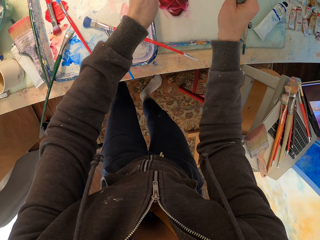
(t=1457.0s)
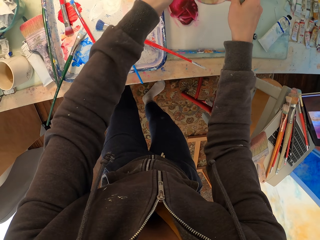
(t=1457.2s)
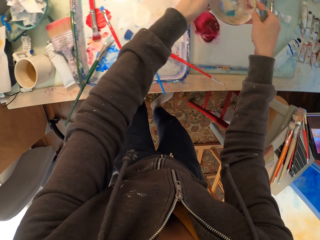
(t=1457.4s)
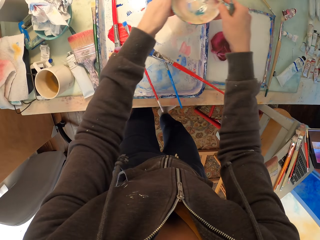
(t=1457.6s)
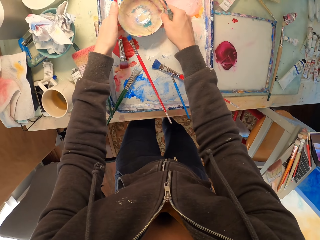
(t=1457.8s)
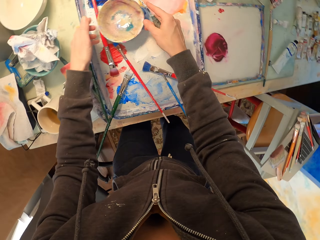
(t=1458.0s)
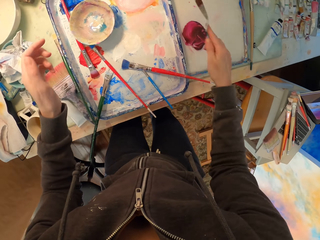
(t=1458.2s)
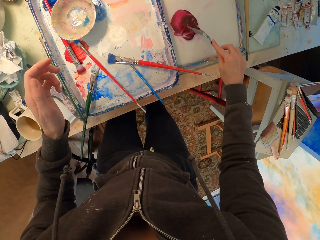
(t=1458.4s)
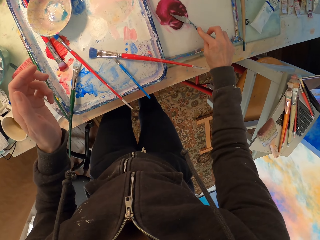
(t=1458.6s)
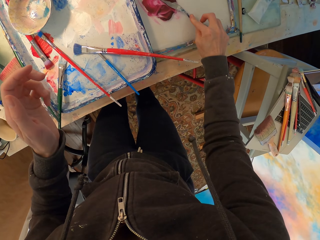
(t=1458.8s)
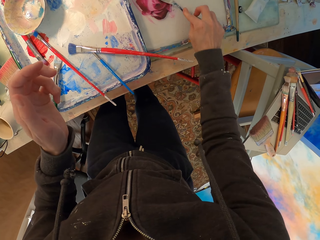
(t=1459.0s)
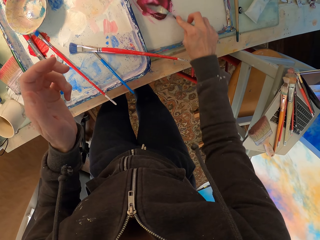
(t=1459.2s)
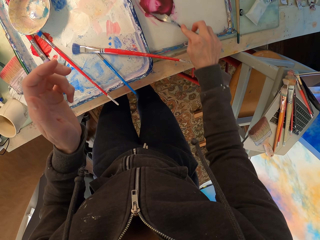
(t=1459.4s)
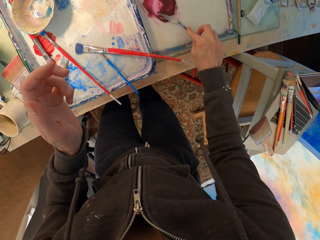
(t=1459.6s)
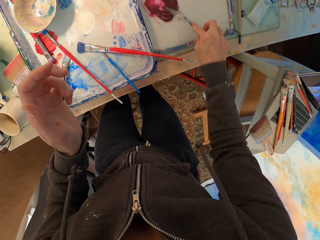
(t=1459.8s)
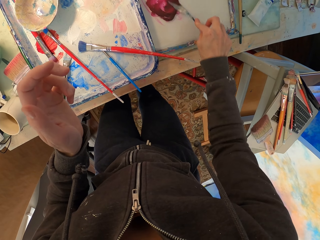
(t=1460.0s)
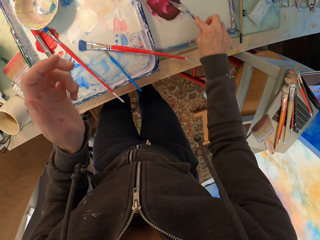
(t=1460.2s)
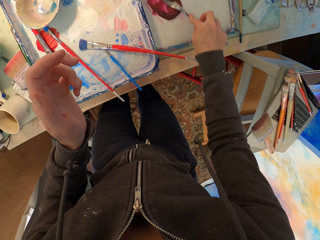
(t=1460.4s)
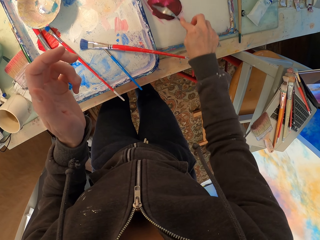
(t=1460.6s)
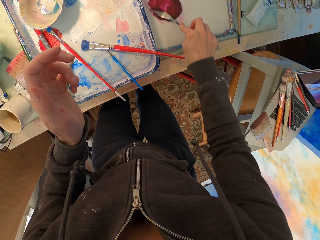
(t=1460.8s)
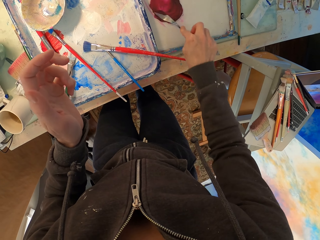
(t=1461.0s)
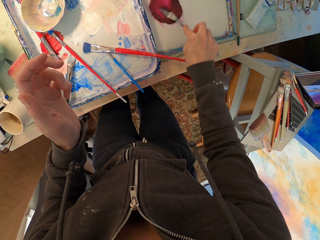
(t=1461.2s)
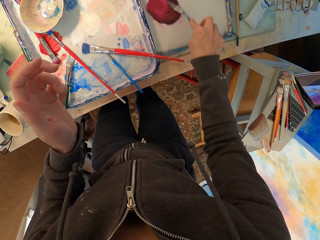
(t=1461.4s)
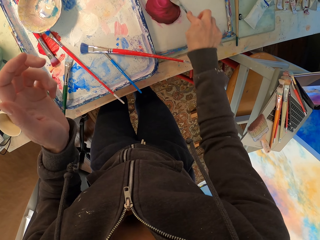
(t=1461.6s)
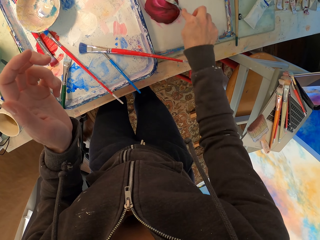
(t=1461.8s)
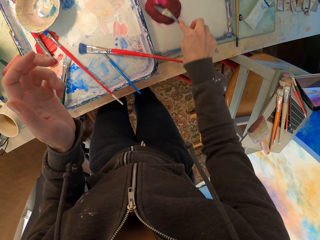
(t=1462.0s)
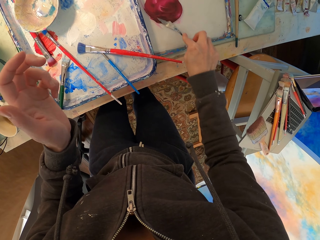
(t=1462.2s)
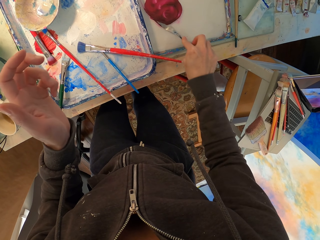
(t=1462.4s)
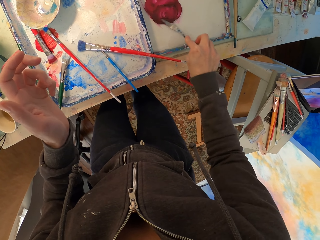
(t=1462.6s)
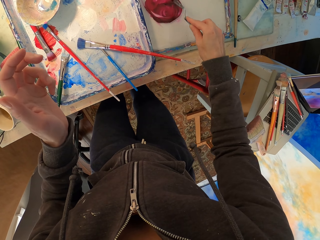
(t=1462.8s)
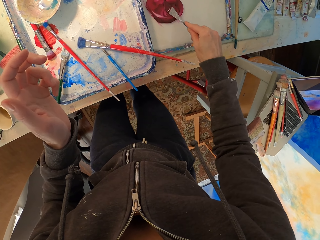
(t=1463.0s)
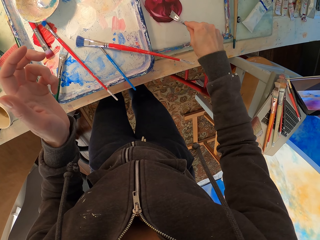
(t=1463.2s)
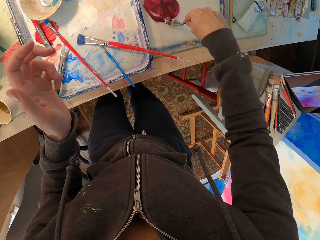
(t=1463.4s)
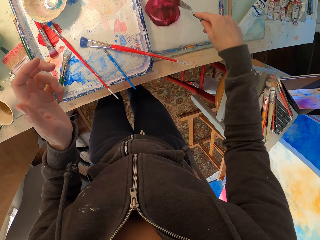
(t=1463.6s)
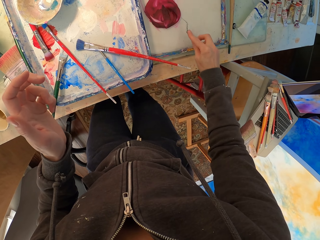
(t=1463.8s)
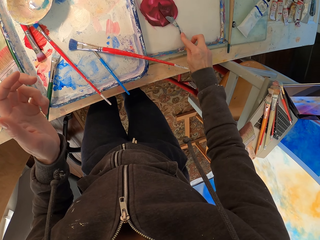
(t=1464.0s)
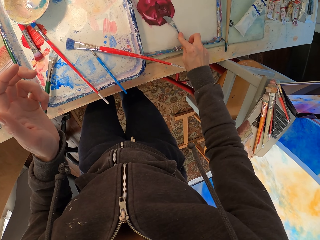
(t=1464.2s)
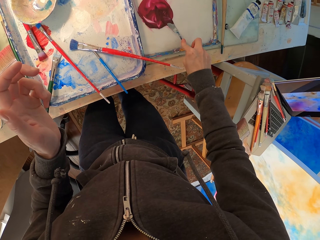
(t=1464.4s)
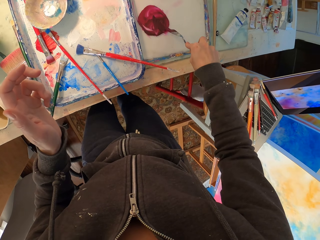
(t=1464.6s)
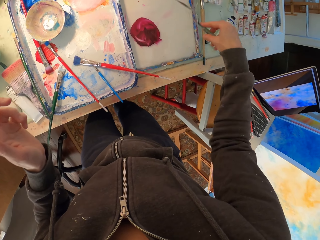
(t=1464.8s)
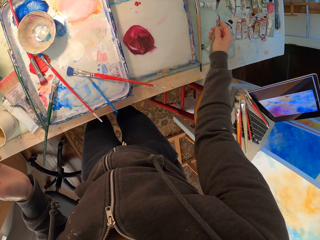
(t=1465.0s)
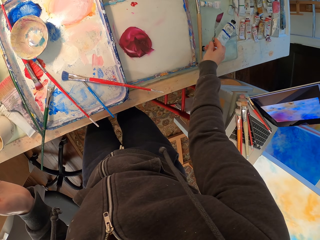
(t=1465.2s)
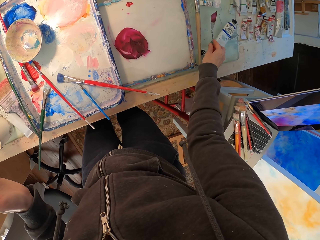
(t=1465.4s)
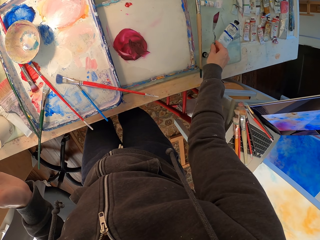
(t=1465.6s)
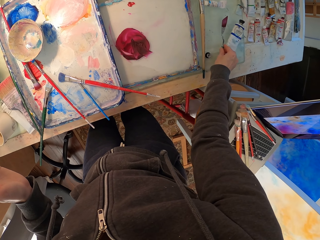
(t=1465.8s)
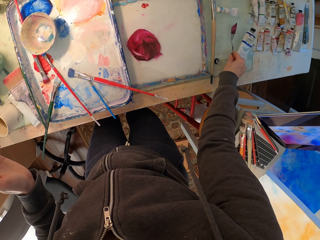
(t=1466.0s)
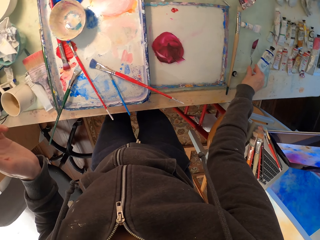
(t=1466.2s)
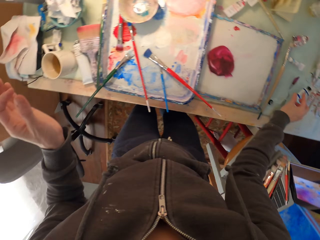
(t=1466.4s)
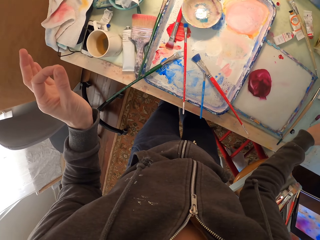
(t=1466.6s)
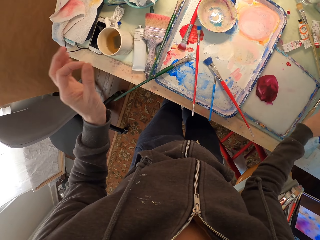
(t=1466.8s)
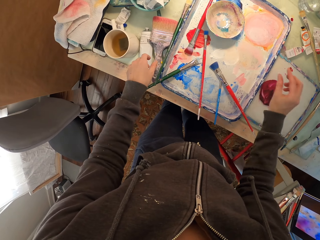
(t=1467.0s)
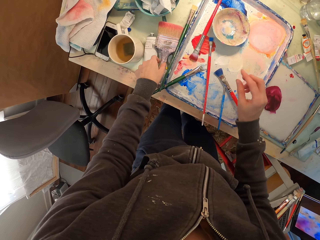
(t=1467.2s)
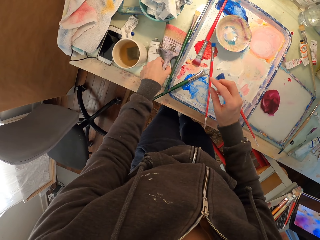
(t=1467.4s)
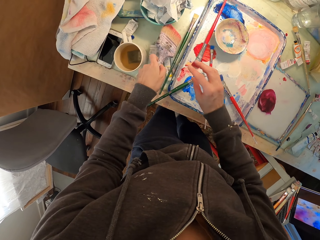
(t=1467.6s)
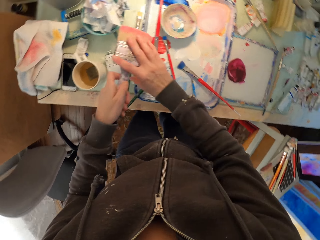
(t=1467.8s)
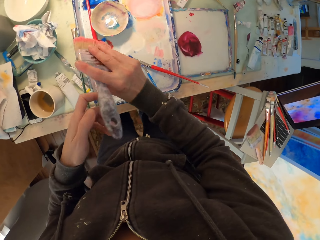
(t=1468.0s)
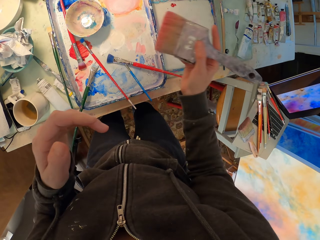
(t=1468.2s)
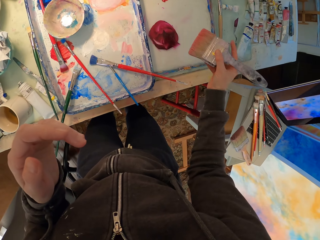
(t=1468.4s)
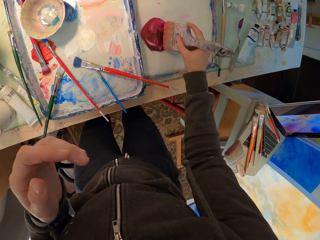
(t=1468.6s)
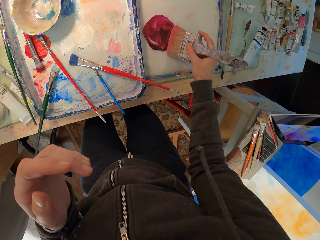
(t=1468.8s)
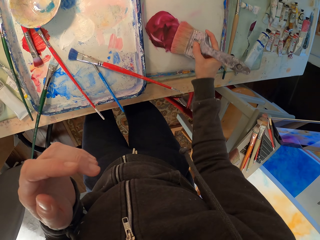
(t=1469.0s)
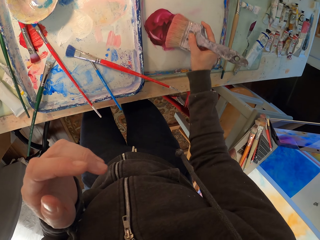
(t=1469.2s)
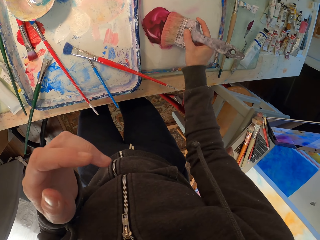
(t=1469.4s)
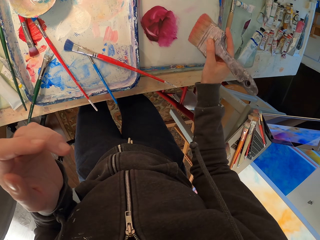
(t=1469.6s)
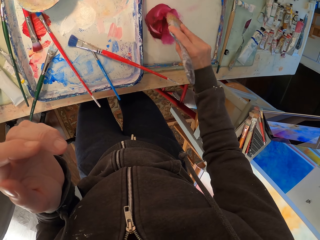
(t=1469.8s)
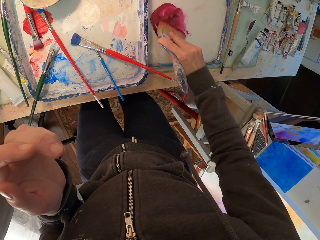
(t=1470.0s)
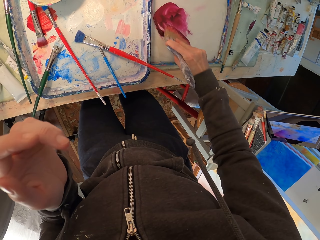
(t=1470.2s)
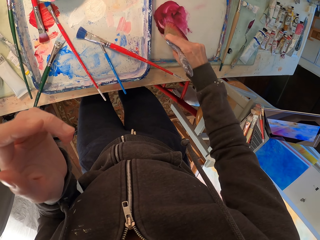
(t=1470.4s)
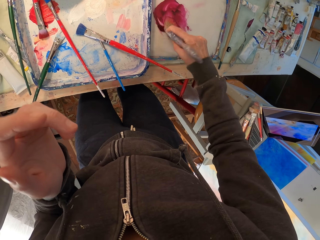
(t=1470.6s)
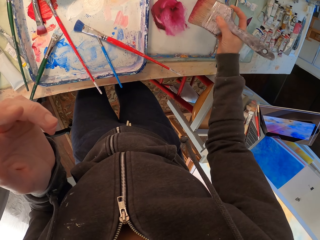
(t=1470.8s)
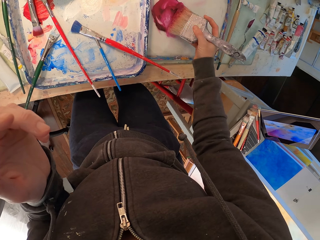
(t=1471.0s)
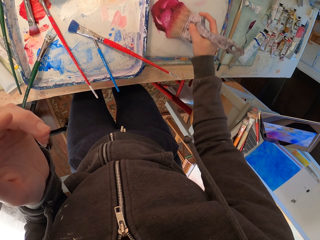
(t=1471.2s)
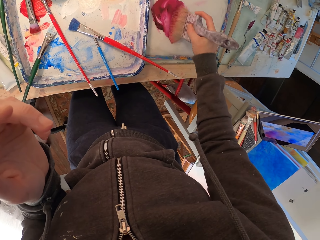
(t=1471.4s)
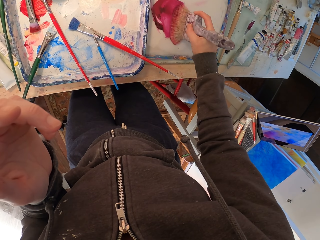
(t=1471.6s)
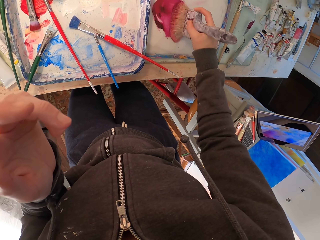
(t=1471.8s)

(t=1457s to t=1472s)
The camera wearer puts the bowl on the table. They rub the paste with the spatula. They mix the paint. They put the spatula on the table. They take a painting brush. They take the painting brush from the left hand. They put the brush in the paint. They rub the brush on the paint.

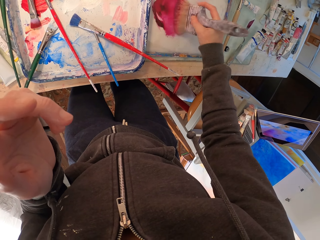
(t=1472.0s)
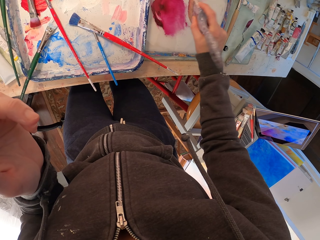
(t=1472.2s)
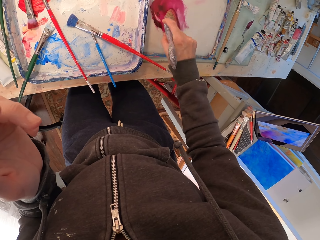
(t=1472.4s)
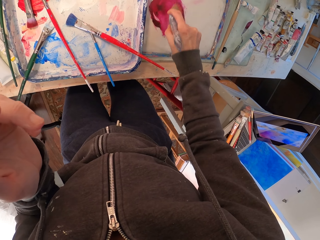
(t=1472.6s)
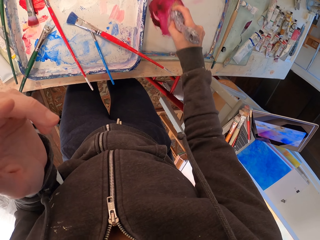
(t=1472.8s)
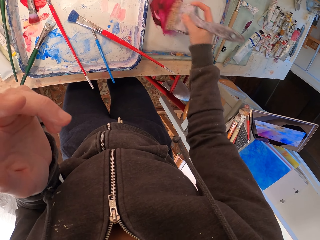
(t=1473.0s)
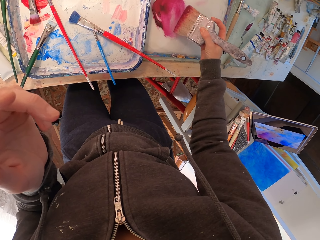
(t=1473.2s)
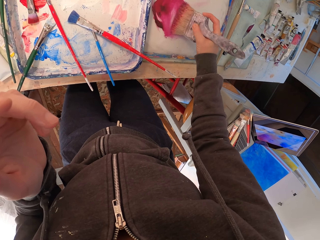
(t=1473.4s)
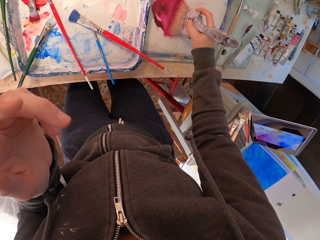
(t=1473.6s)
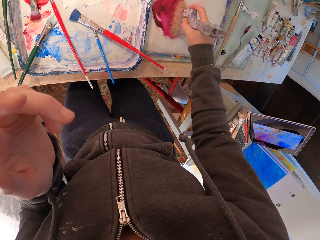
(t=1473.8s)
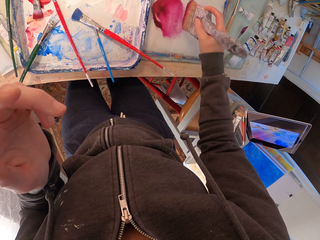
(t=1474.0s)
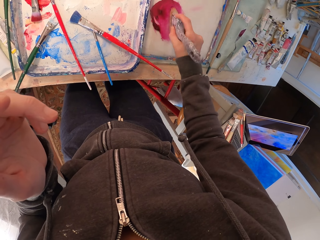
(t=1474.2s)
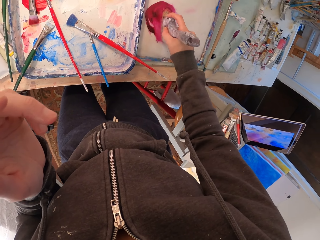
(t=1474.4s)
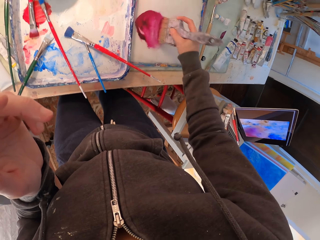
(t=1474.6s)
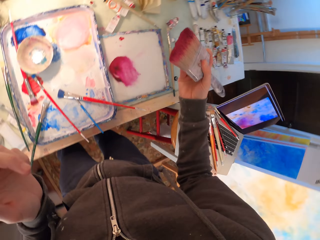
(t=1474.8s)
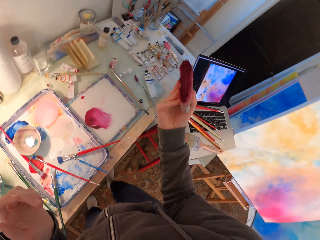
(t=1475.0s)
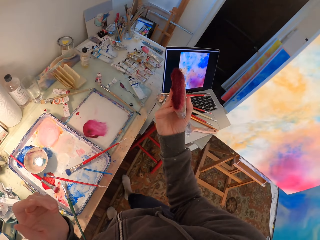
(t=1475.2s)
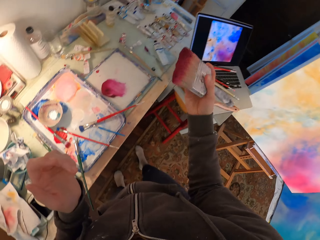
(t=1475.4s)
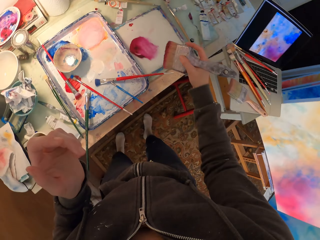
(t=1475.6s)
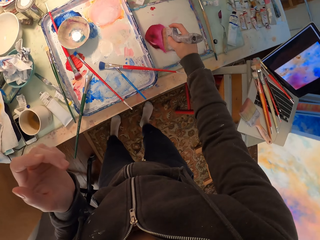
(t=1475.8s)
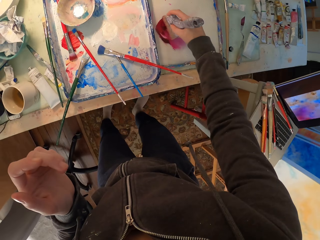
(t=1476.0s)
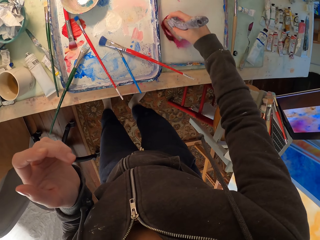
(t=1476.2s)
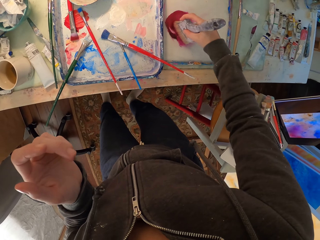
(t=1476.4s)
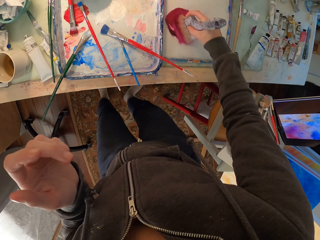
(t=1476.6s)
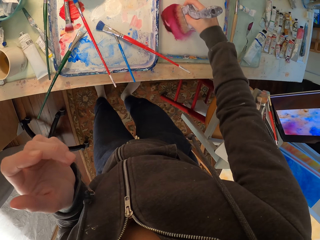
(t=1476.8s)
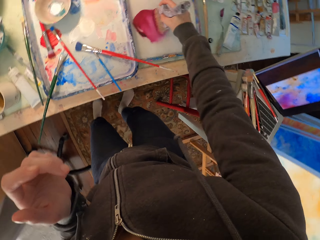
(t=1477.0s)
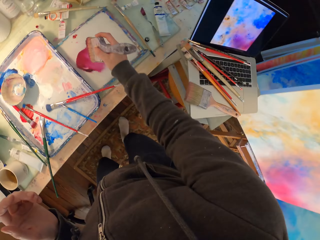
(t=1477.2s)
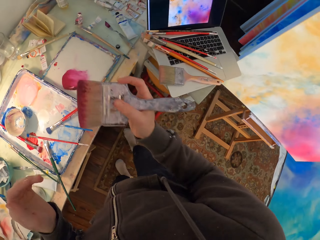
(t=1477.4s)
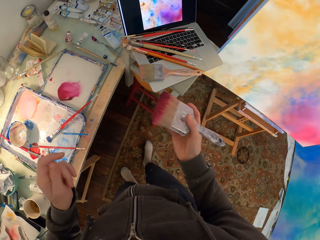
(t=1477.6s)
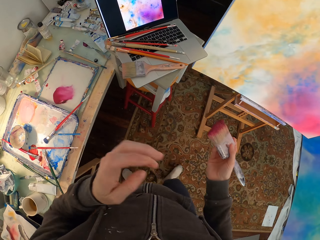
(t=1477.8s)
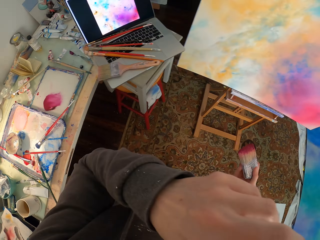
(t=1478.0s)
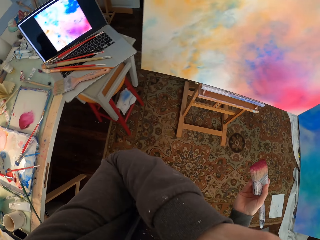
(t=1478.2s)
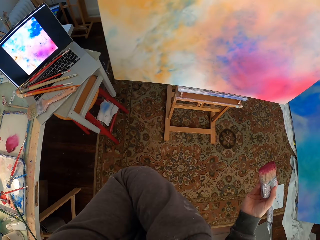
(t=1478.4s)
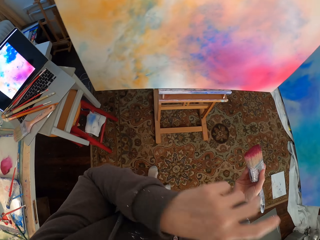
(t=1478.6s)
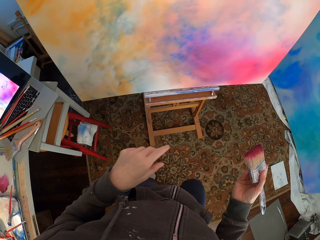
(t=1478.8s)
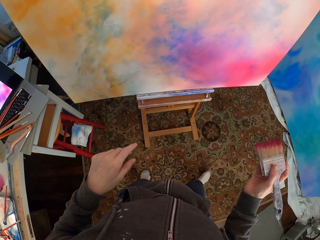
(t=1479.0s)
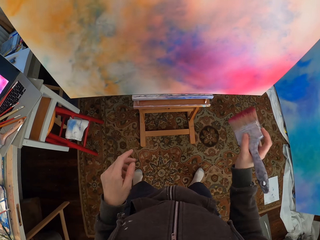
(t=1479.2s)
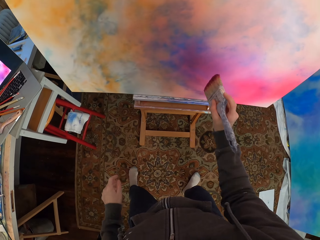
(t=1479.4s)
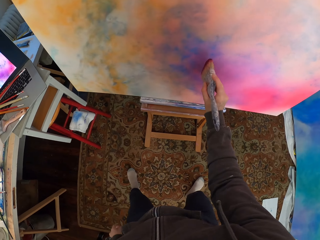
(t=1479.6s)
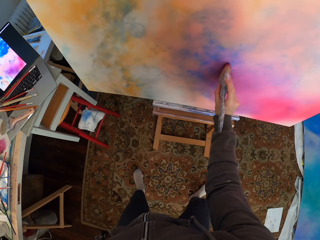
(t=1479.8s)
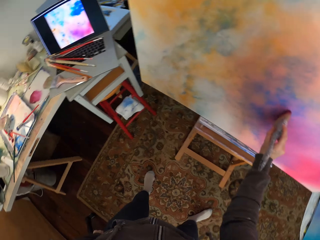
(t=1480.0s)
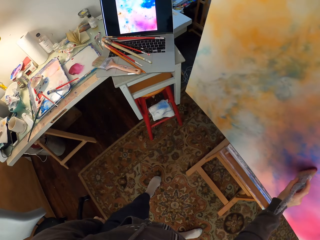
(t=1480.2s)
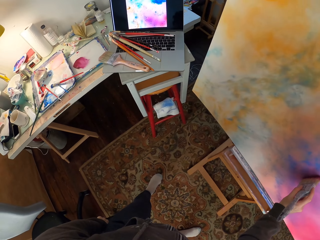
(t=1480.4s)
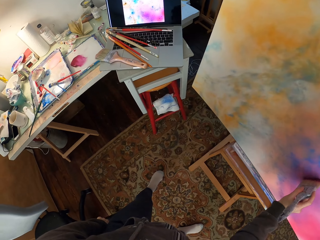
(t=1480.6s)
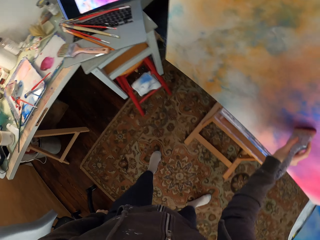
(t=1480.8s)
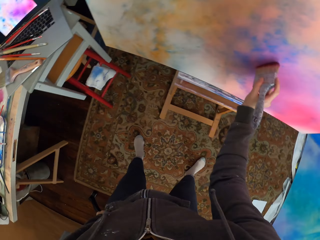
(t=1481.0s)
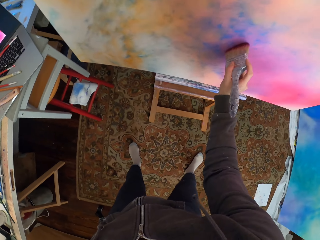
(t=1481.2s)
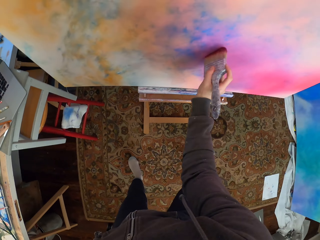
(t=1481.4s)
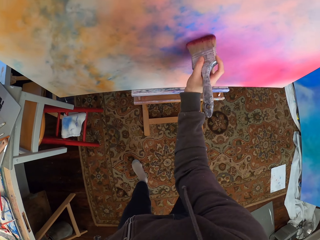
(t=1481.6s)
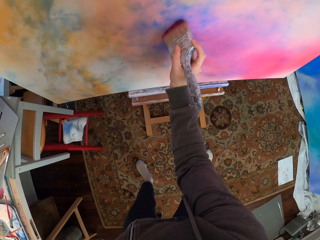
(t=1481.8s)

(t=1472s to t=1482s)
The camera wearer looks at the brush. She rubs the brush on the paint. She moves to the canvas. She touches her eye. She looks at the laptop. She paints the canvas.
